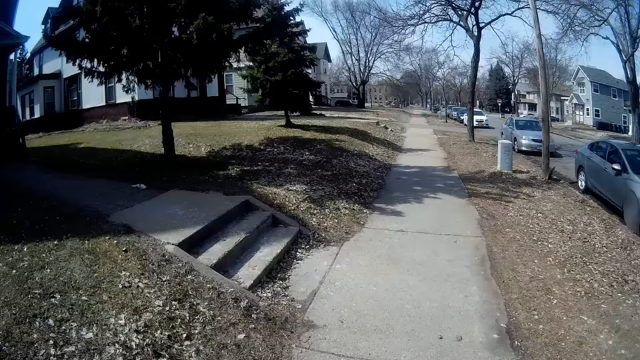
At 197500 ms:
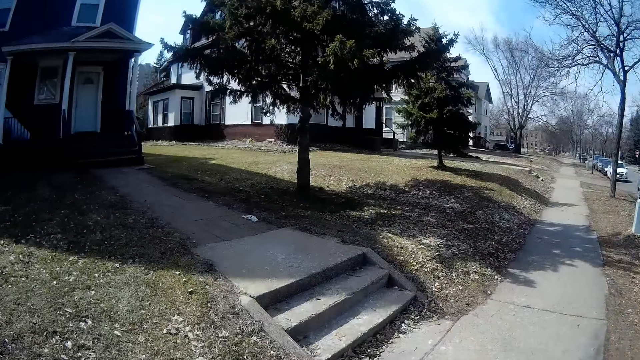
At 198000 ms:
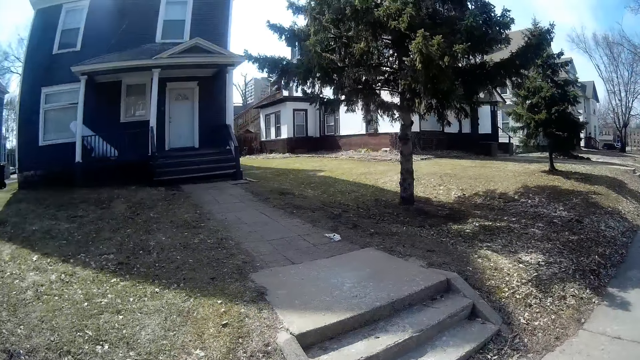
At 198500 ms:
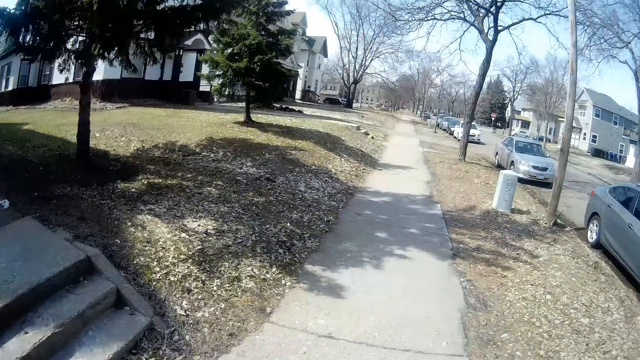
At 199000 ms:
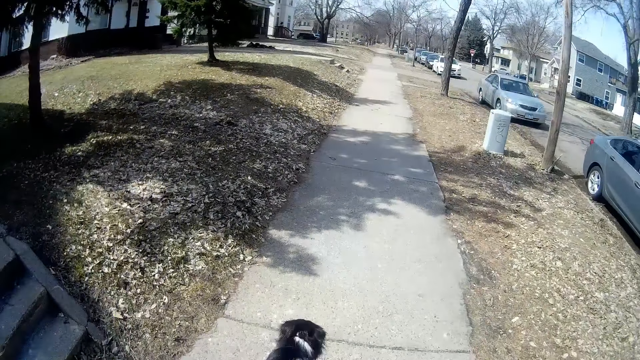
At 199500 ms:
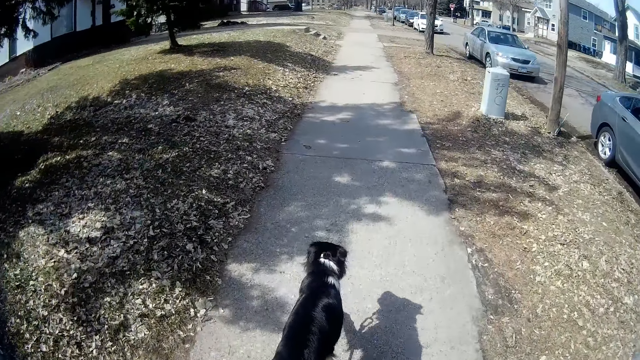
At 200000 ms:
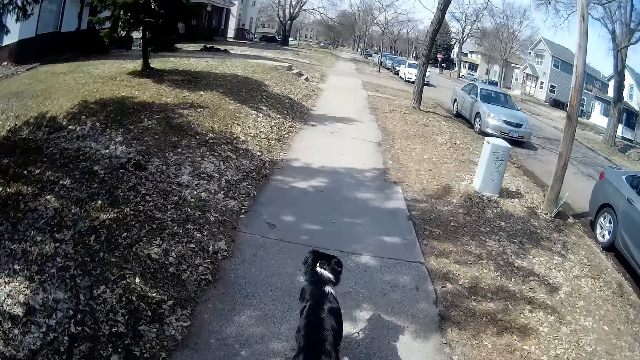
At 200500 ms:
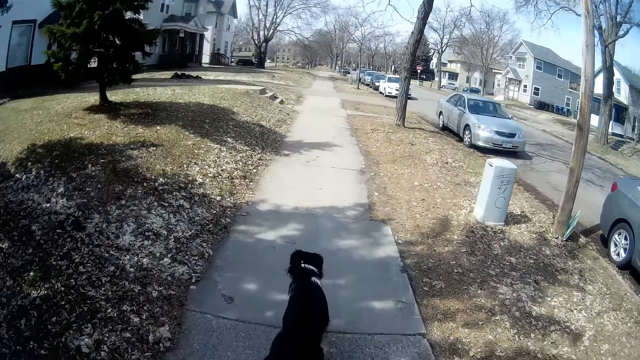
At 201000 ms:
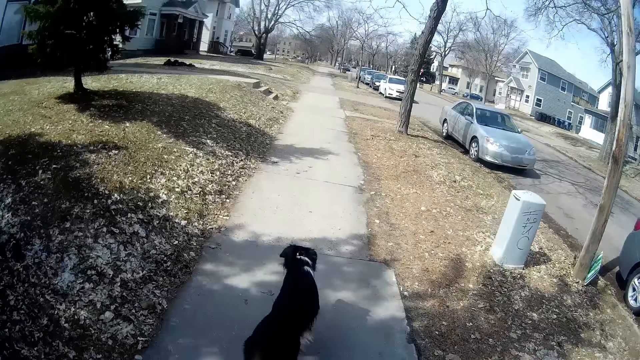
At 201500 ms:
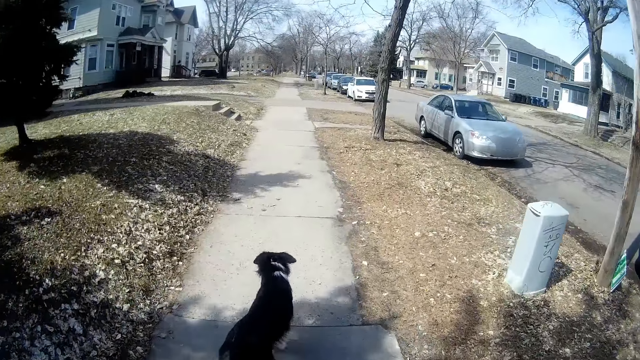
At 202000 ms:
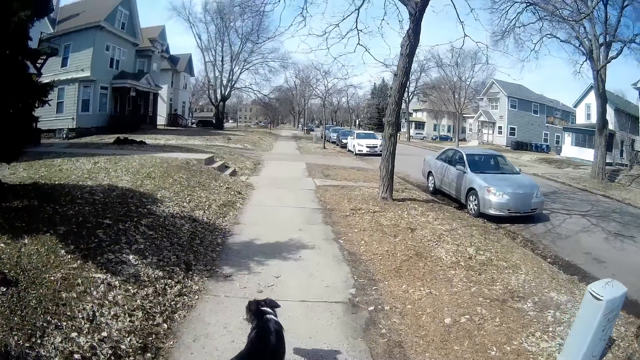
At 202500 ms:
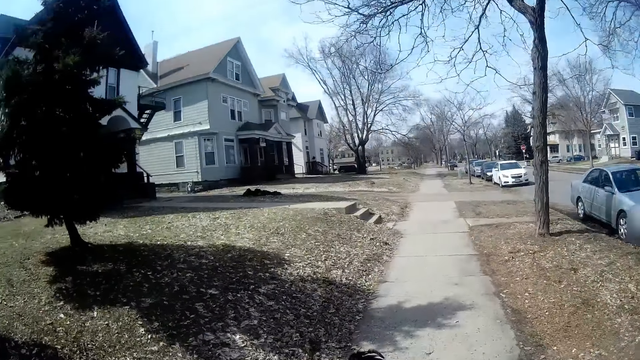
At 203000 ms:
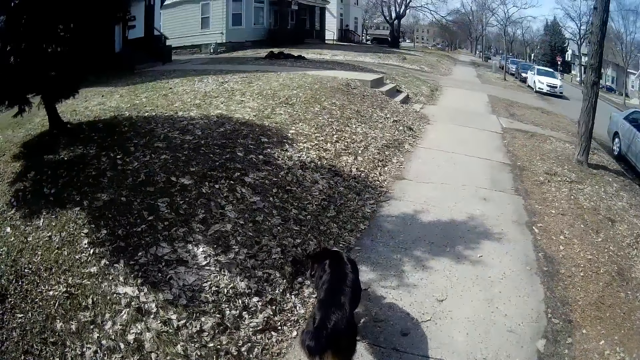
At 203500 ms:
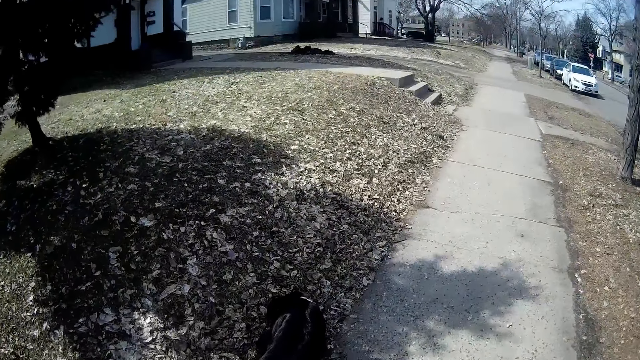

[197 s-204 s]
The camera wearer looks on the other side.

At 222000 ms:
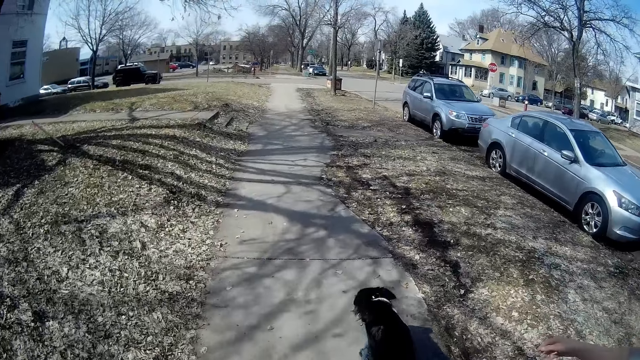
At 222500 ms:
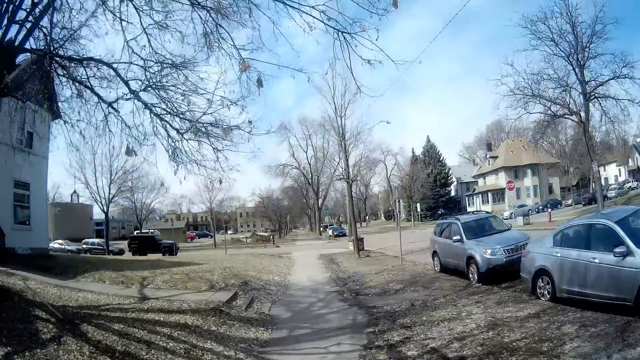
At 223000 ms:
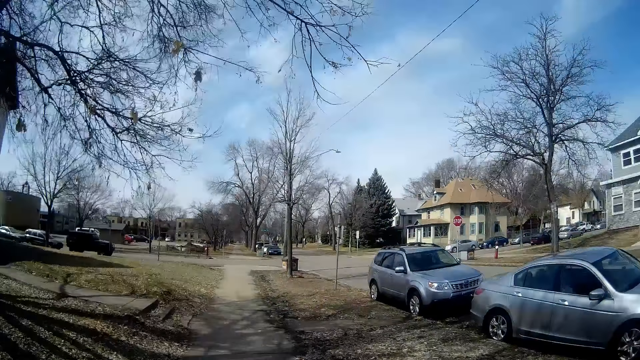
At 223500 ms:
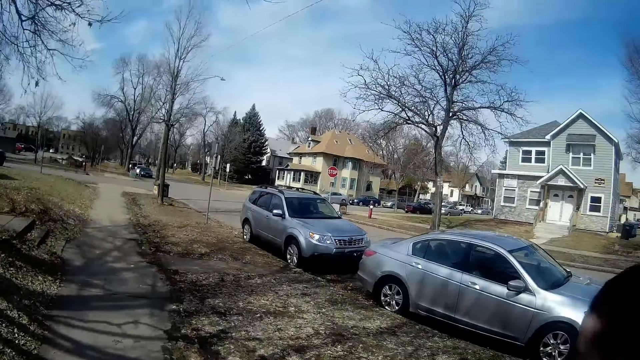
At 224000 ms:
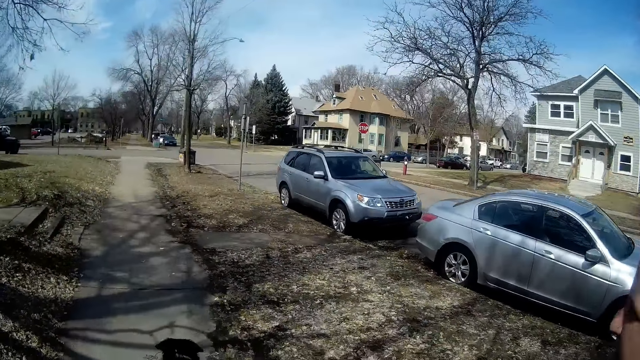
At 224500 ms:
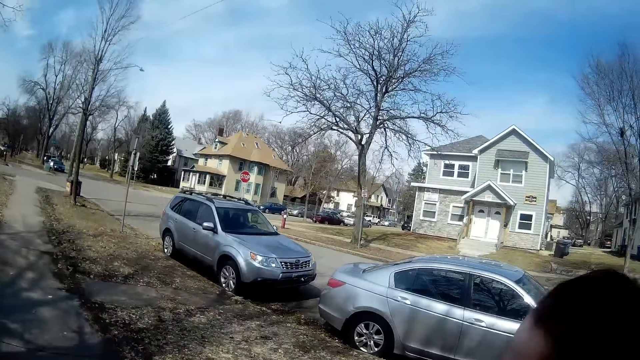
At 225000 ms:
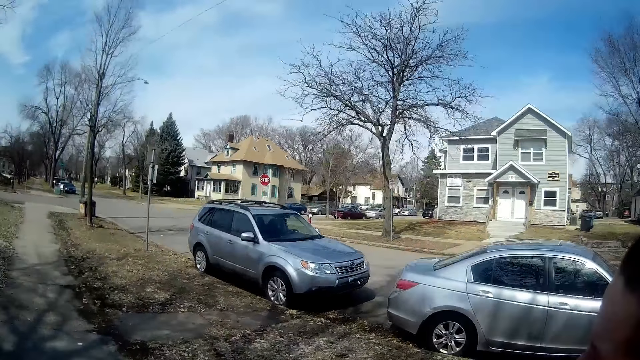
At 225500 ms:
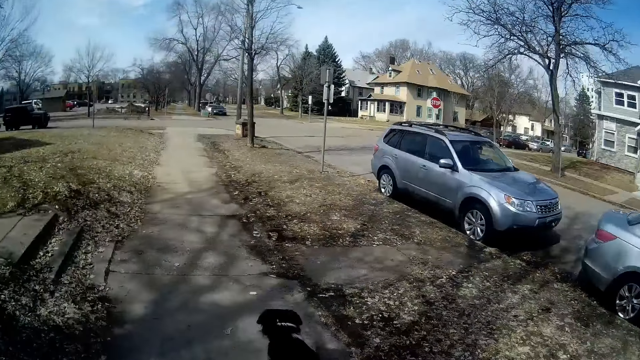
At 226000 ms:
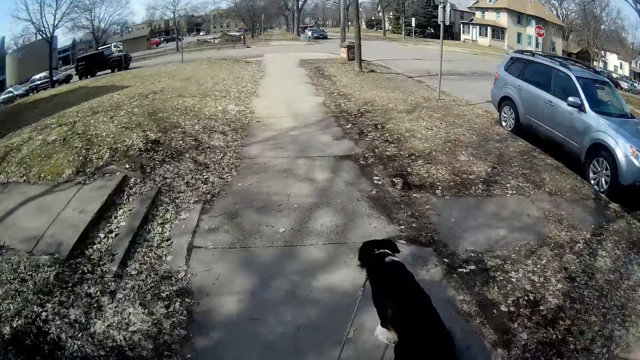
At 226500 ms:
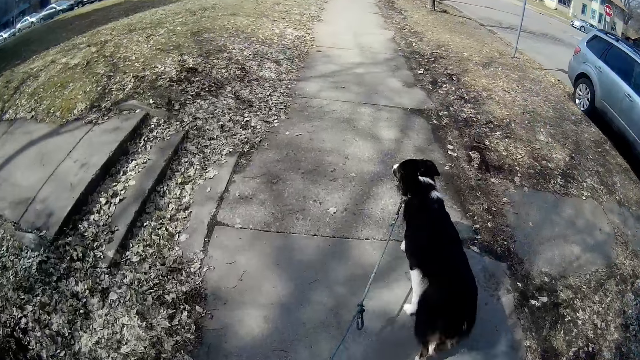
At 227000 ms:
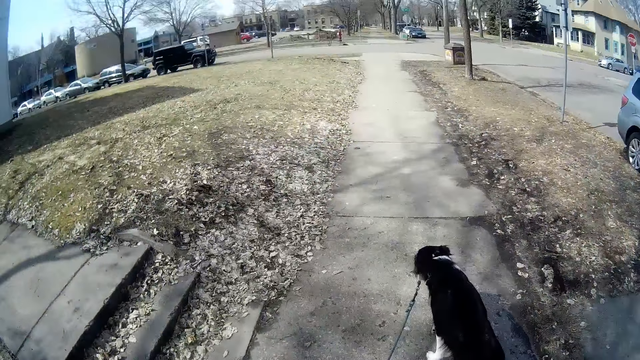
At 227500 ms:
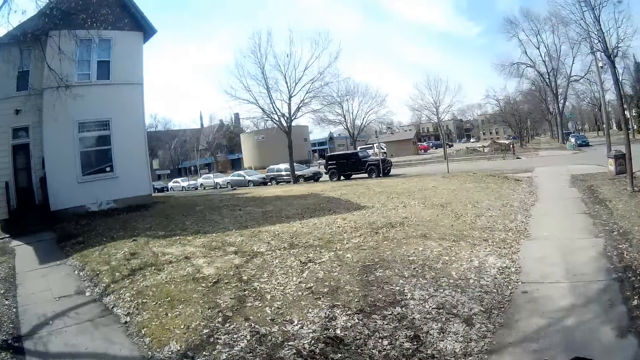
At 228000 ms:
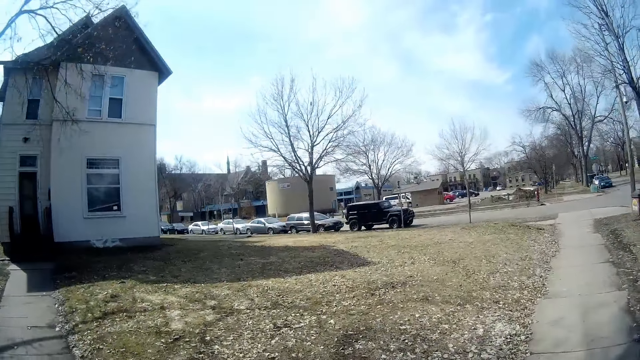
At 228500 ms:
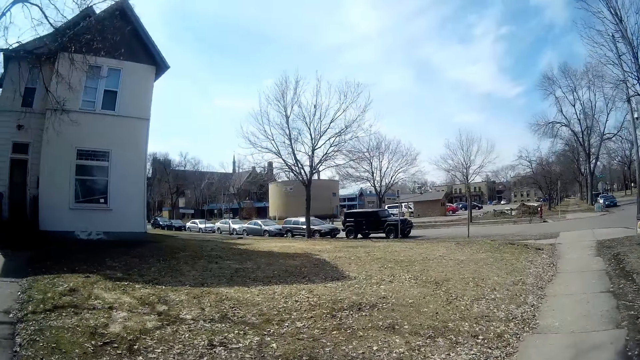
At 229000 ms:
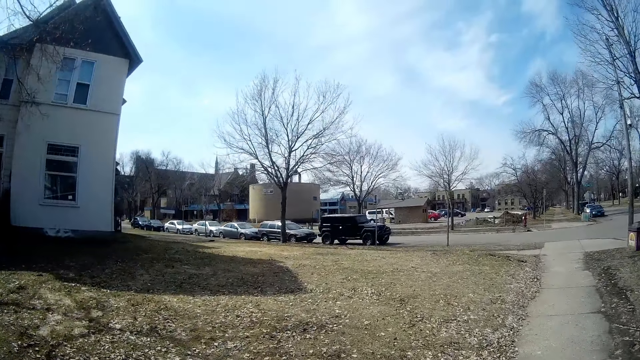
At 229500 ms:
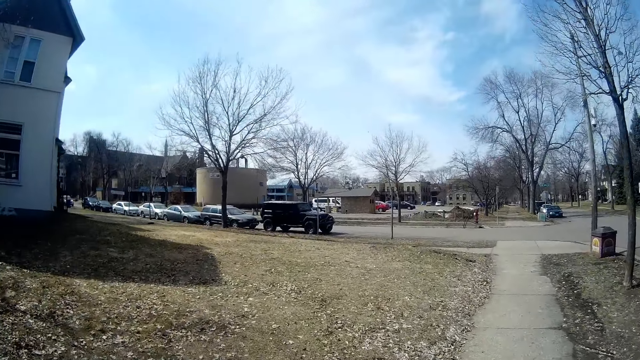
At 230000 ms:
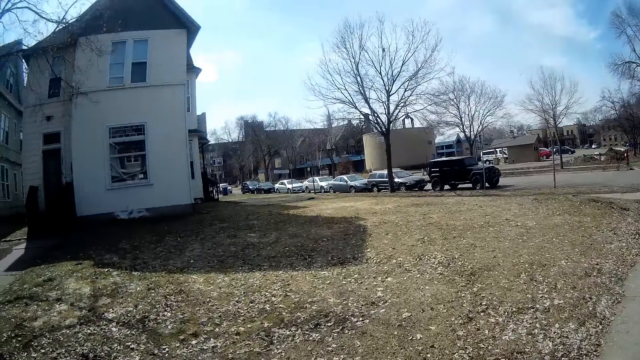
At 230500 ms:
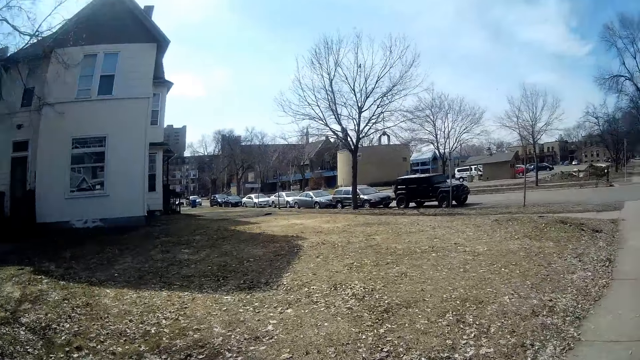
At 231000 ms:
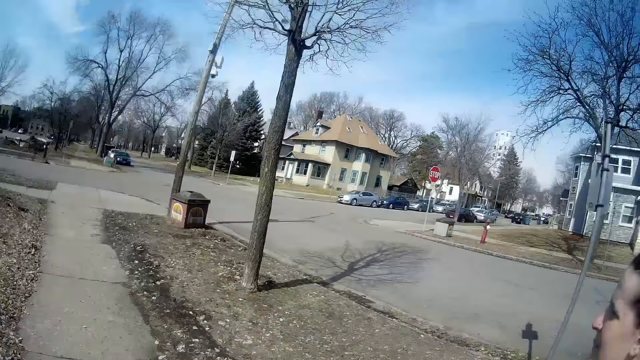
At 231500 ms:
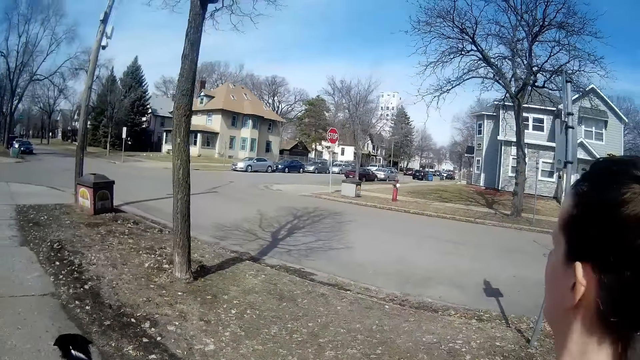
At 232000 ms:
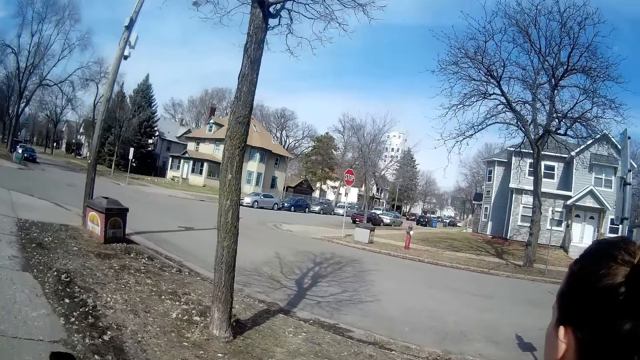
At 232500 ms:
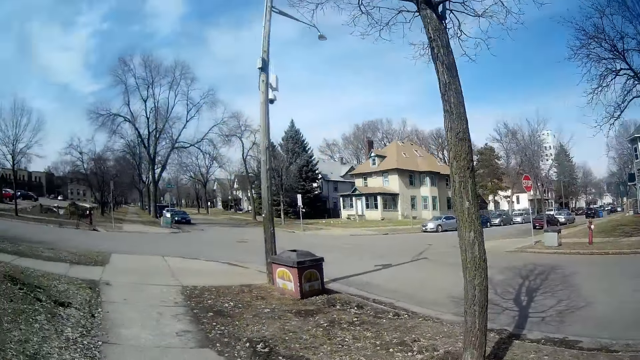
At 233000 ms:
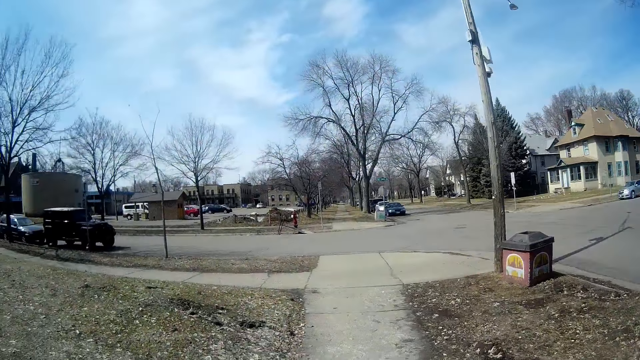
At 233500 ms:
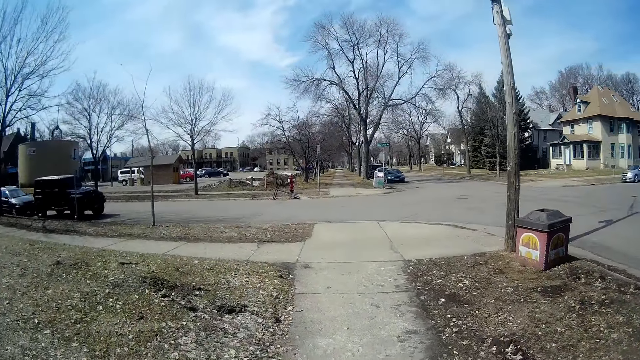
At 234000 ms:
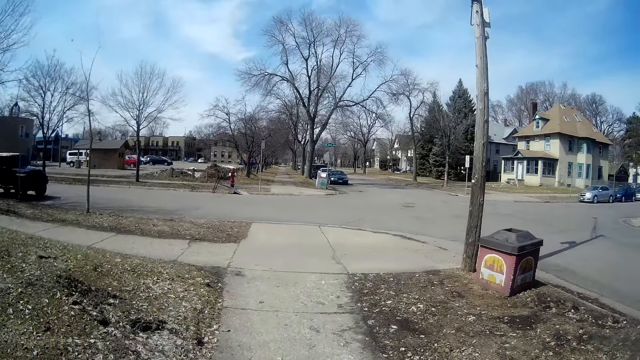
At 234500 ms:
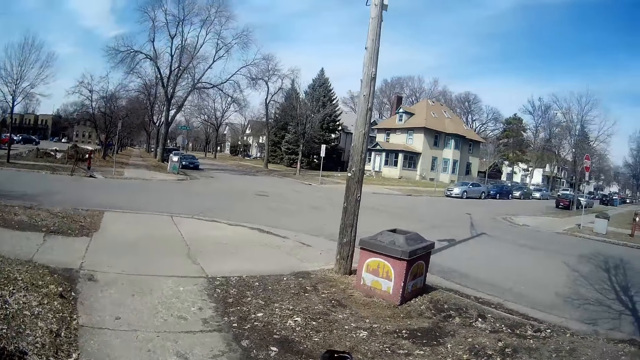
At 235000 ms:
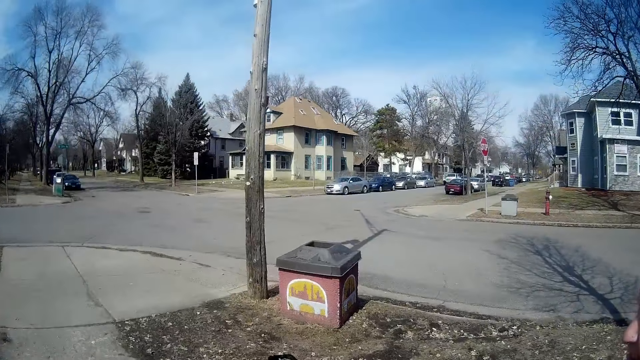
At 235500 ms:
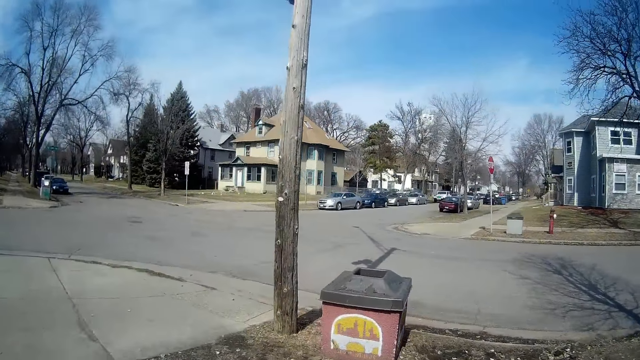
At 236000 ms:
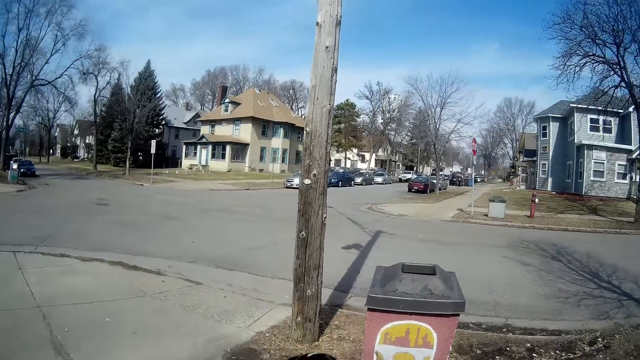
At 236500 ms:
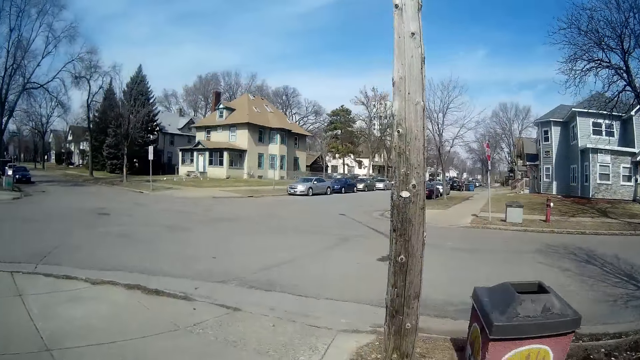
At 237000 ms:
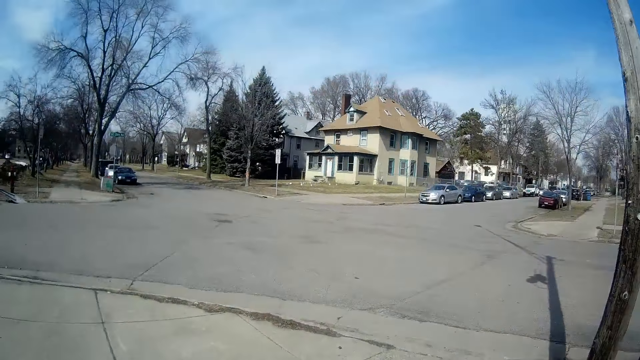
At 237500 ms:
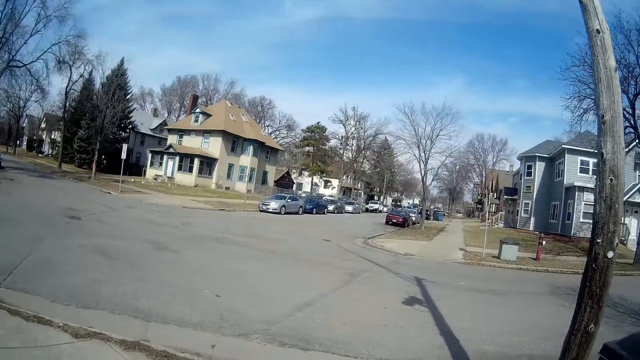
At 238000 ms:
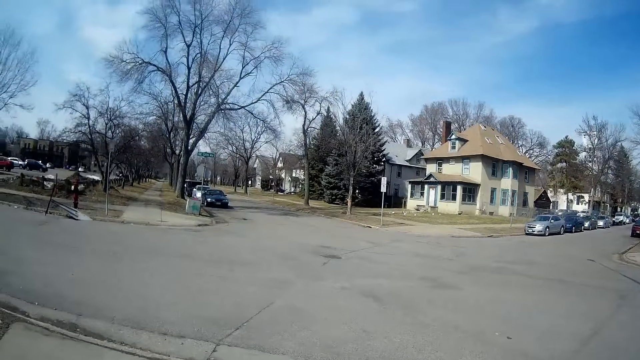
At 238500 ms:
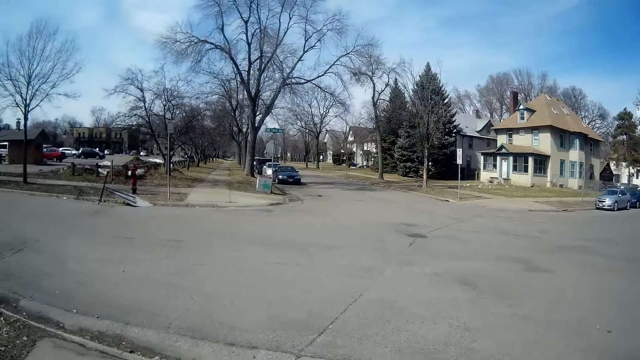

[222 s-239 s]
The camera wearer looks at a woman. They look around. They keep walking.
